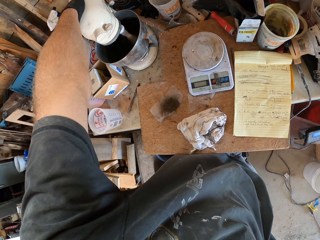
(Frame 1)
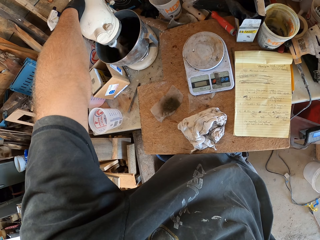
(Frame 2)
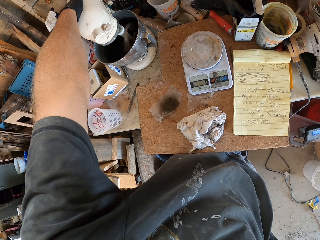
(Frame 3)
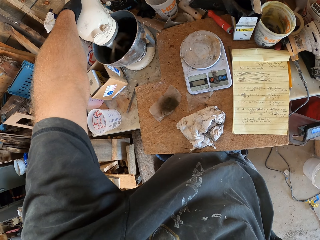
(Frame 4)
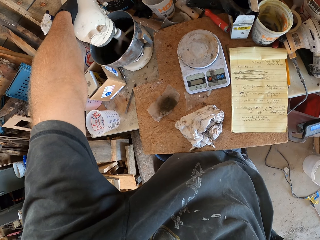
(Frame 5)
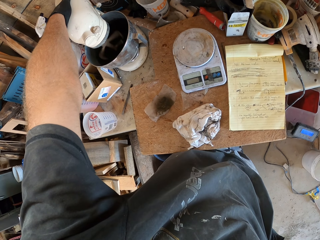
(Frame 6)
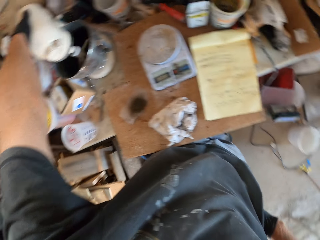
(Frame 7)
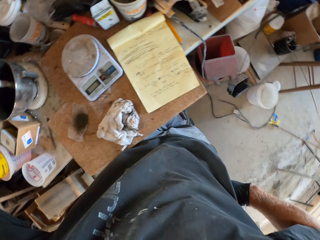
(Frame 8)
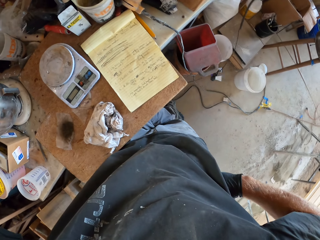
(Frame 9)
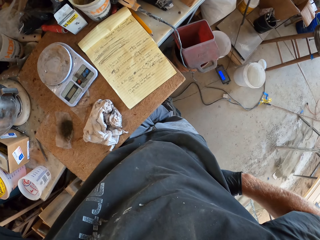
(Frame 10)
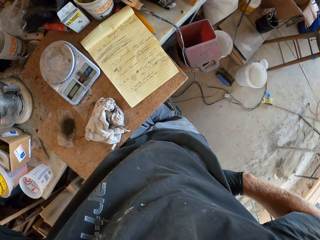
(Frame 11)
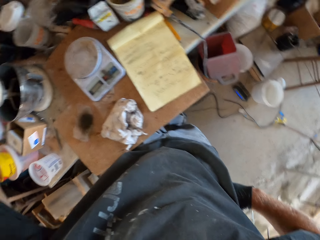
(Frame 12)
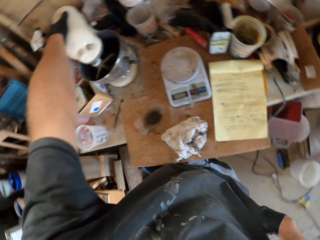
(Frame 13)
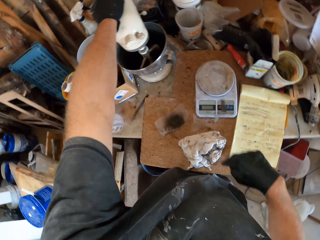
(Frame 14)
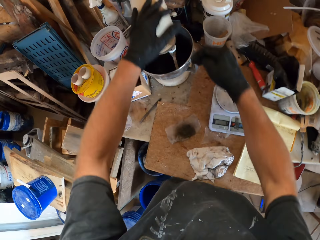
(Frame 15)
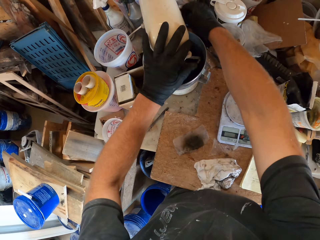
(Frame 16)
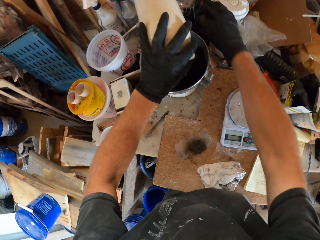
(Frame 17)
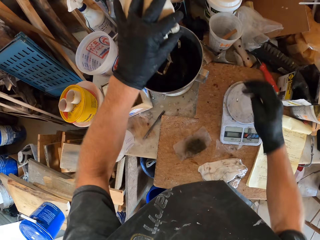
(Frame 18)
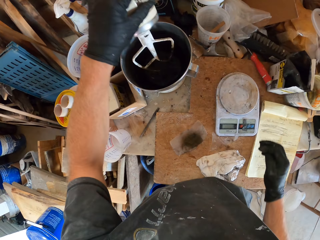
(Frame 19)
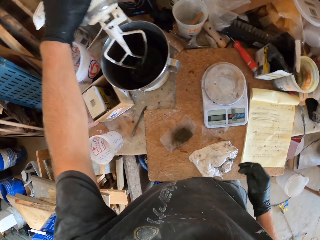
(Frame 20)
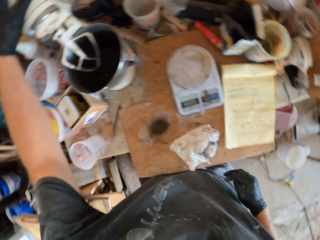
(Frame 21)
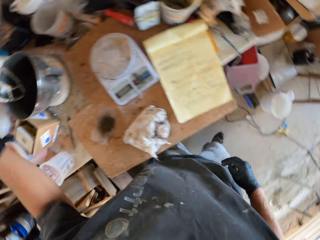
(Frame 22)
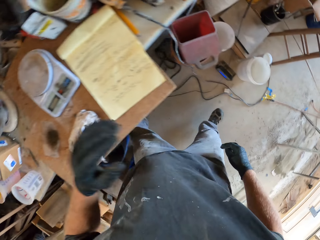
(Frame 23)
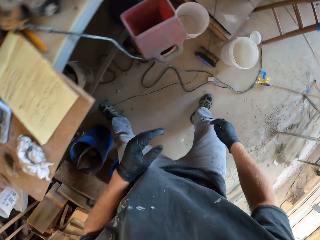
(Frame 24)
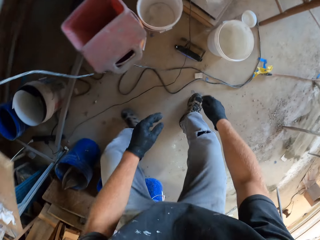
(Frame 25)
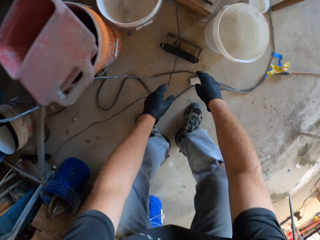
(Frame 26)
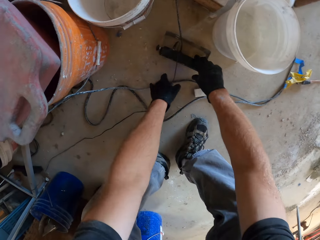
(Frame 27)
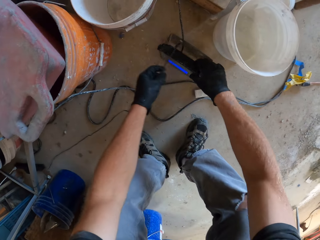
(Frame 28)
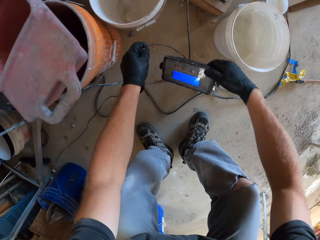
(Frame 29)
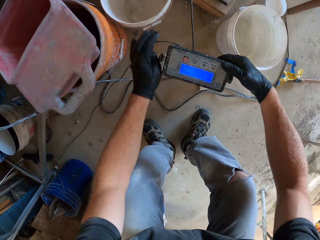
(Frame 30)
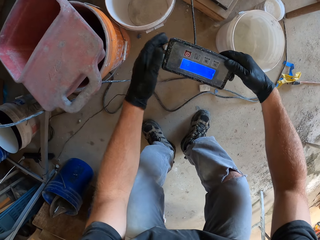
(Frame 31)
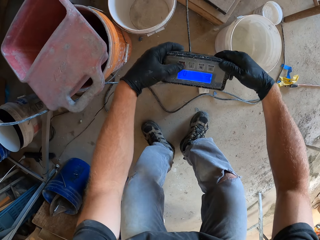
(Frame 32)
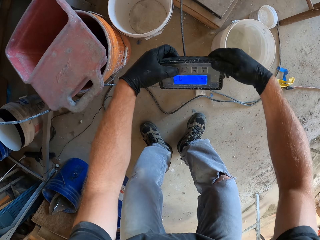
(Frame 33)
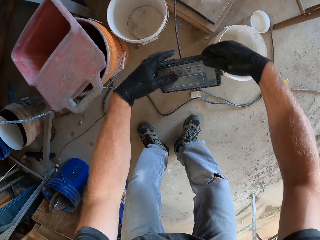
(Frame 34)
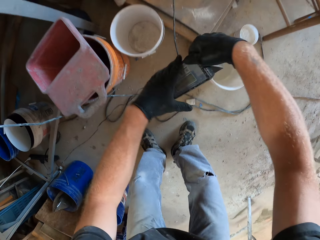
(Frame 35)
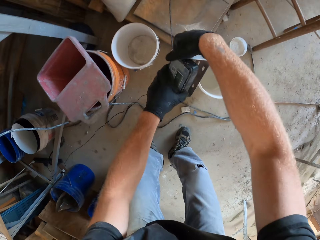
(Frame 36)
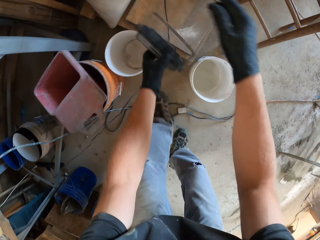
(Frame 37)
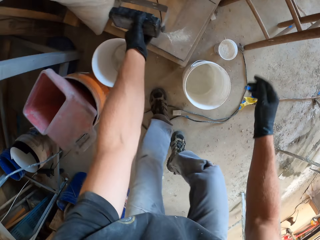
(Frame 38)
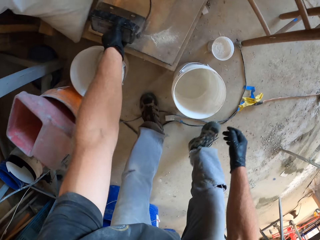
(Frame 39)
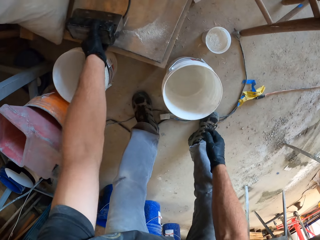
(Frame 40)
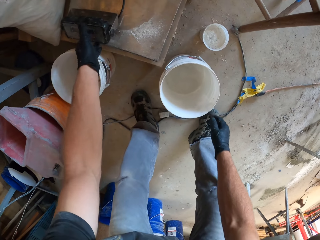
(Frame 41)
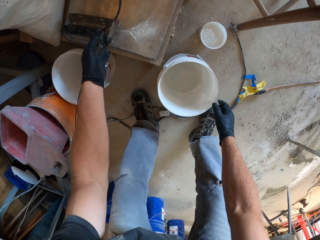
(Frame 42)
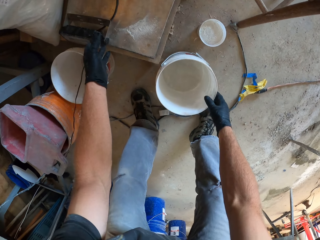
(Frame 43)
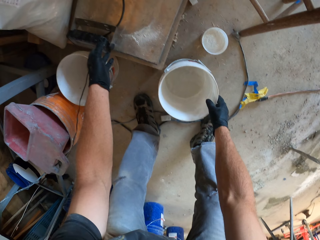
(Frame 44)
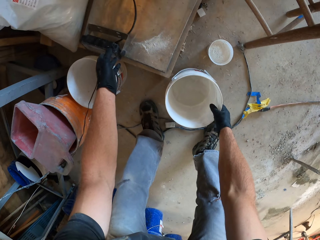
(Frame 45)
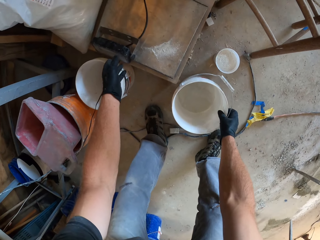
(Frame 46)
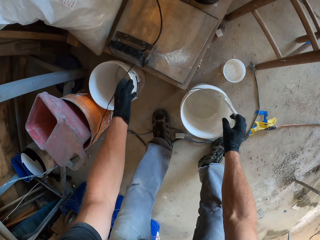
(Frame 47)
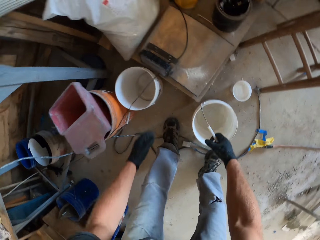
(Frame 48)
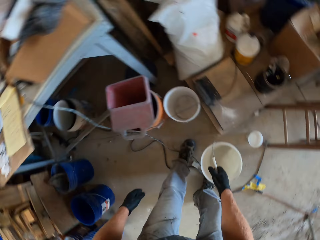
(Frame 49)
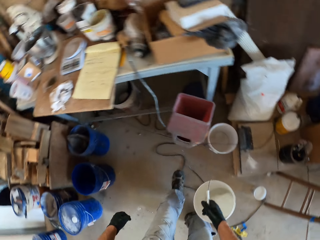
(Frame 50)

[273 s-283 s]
The camera wearer switches off the mixer. They pull the mixer. They squat. They pick the control panel or socket. They move the wire. They touch the control panel. They pass the control panel to the left hand. They put the control panel on the wood. They turn off the socket. They lift the bucket.

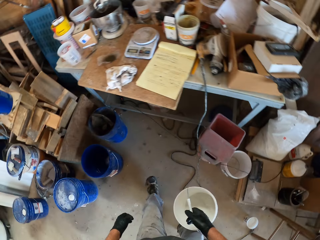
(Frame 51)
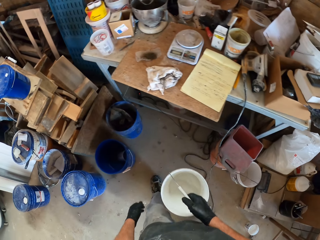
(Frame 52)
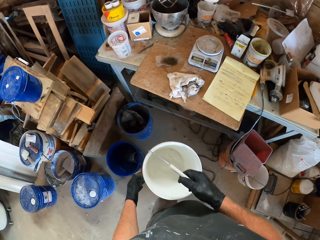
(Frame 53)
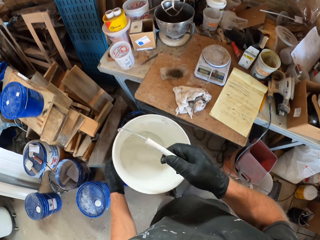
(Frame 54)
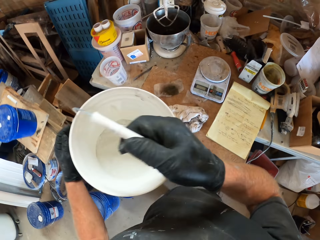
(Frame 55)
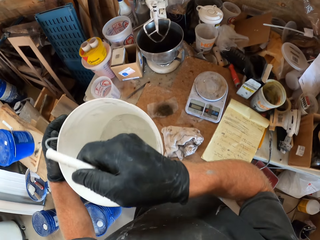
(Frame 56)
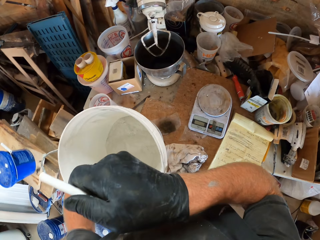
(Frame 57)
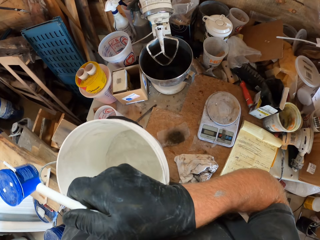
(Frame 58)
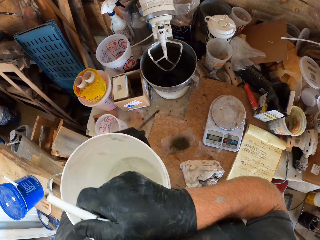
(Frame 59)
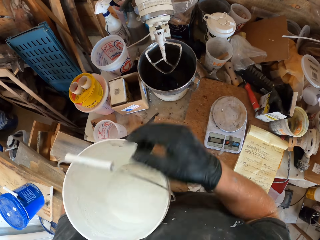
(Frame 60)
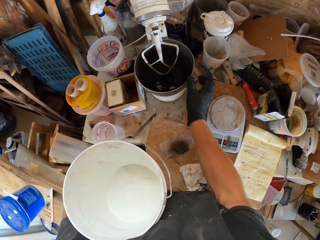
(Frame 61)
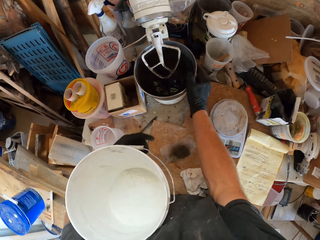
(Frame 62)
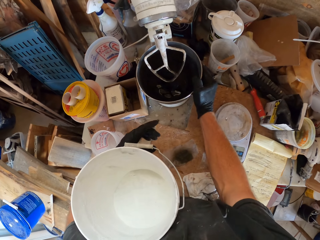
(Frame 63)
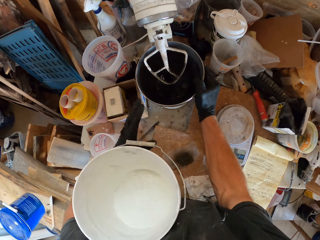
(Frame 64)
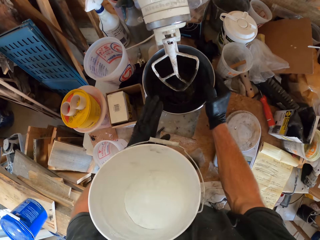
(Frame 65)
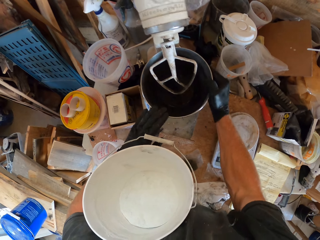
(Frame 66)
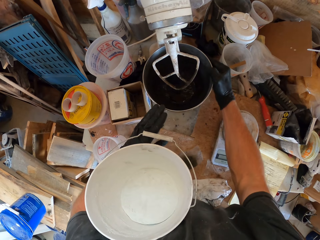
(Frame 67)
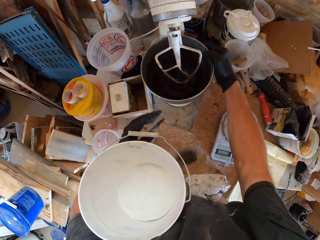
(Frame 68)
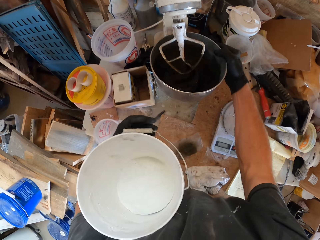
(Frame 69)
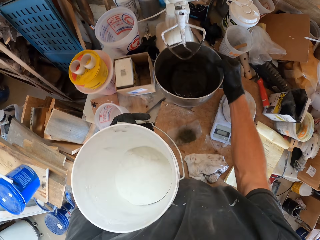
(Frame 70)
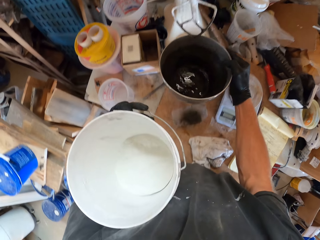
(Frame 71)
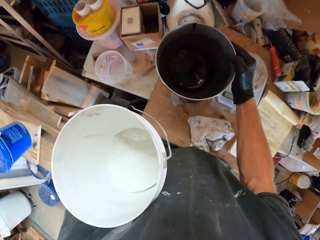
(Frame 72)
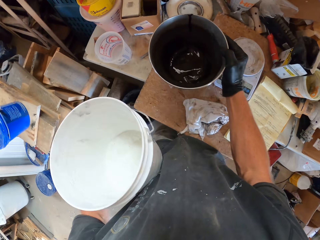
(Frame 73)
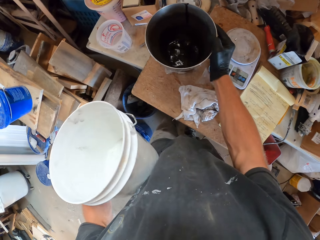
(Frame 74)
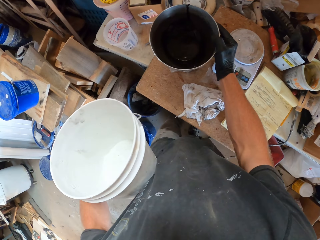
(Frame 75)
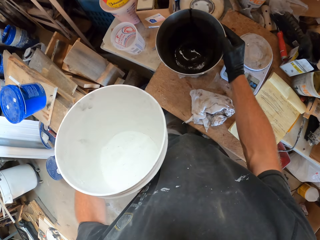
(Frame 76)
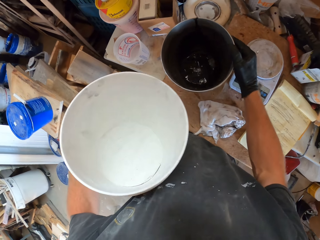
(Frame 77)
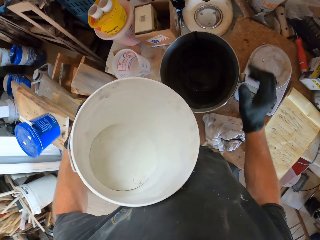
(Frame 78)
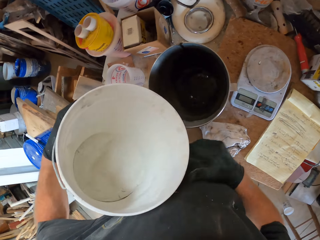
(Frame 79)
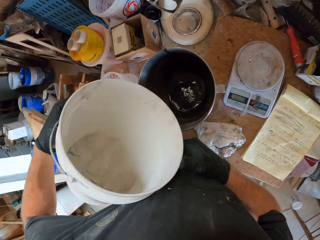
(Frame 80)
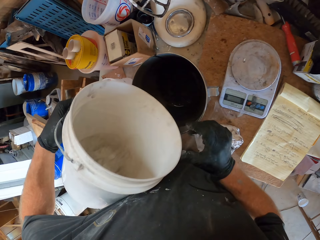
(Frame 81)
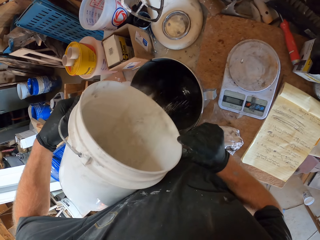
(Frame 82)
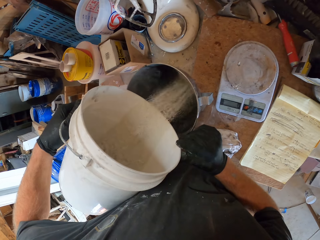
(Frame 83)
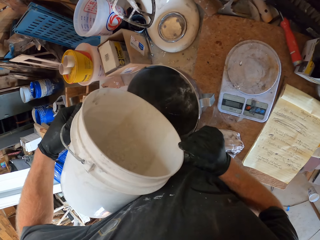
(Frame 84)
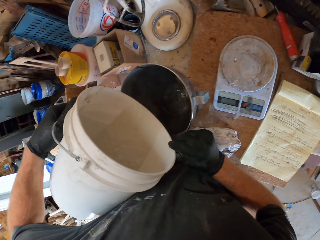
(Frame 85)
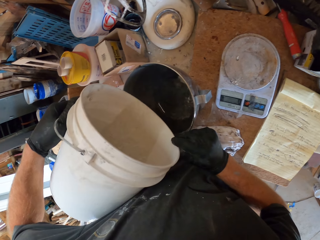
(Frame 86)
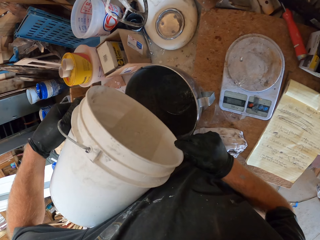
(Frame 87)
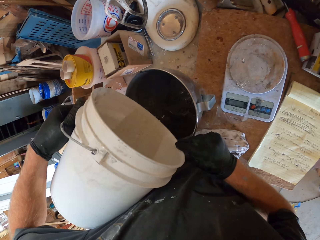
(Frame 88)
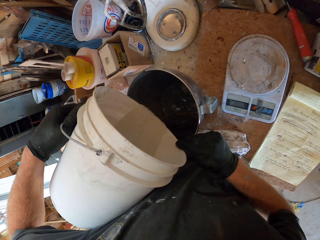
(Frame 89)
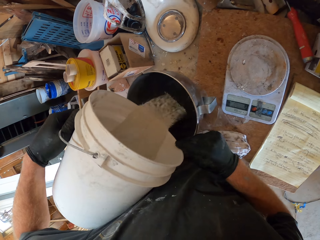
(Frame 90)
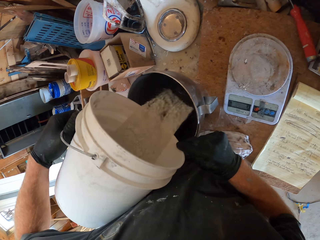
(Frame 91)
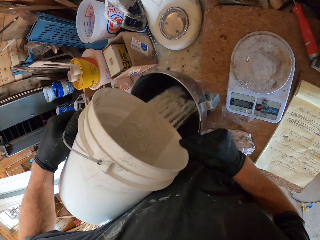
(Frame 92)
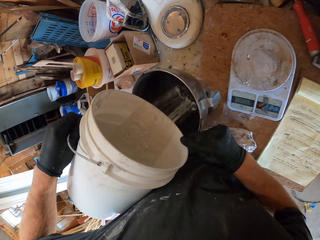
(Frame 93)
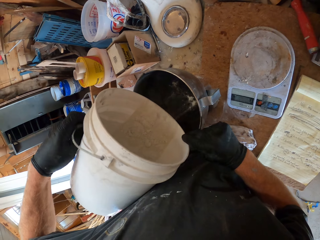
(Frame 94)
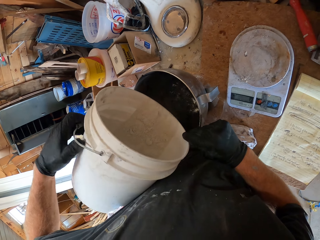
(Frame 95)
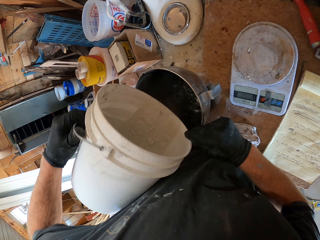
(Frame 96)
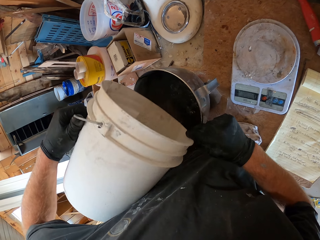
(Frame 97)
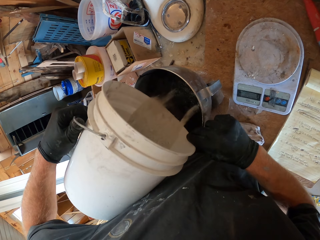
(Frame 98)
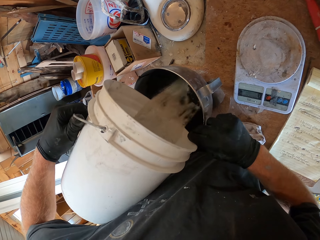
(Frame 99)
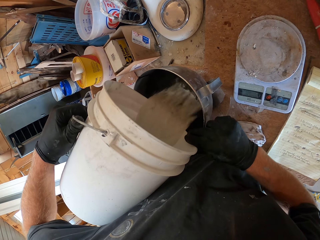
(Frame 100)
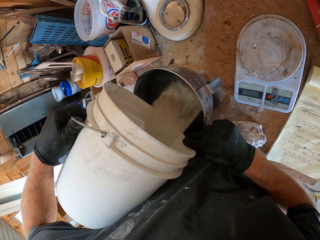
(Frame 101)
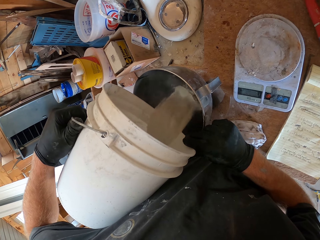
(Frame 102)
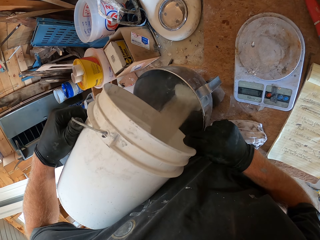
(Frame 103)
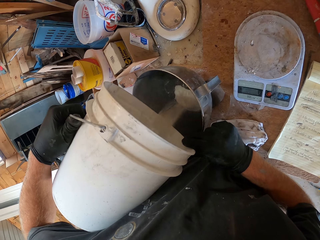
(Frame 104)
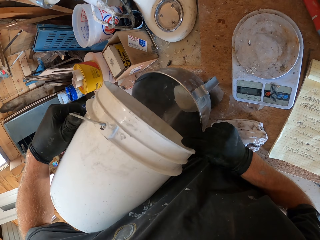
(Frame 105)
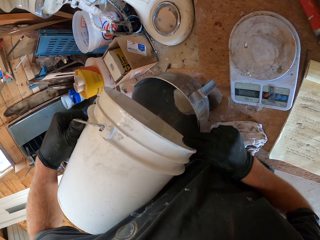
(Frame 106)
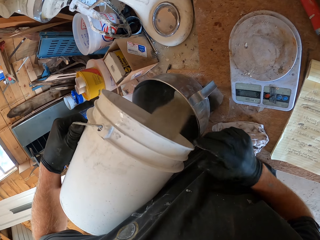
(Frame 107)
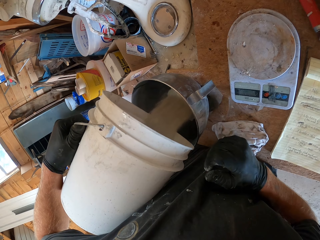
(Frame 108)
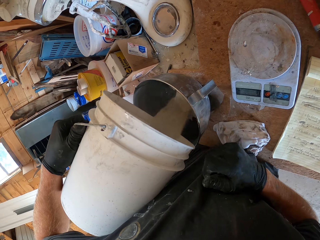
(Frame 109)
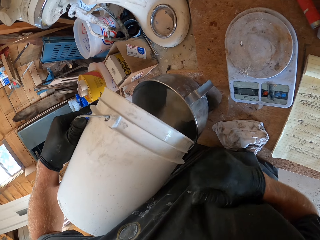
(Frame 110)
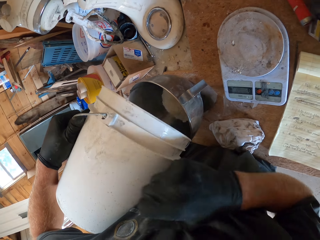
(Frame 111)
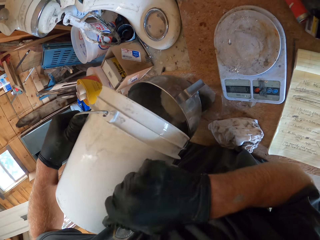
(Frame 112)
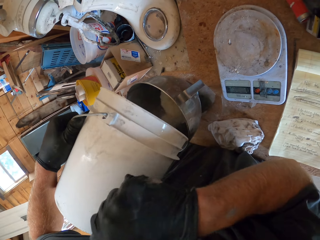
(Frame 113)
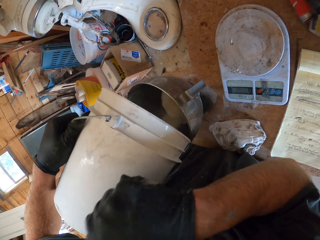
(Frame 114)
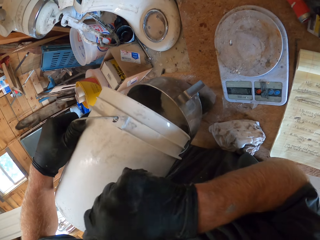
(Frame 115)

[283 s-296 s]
The camera wearer steps forward. They touch the bucket. They pass the bucket to the left hand. They put the bucket on the table. They hold the bowl. They remove the bowl from the mixer. They move the bowl. They pour the powder in the bucket.
